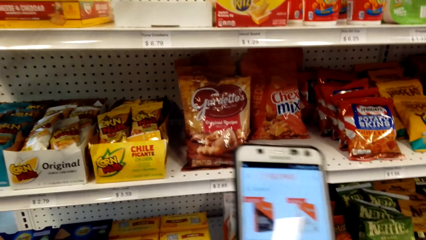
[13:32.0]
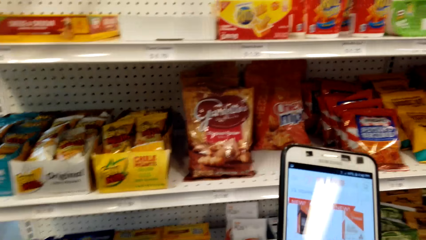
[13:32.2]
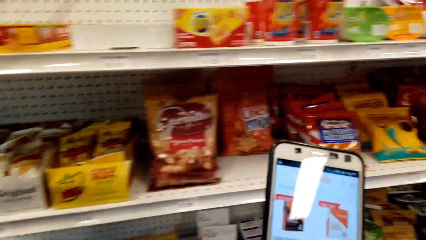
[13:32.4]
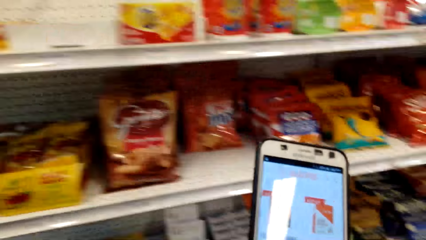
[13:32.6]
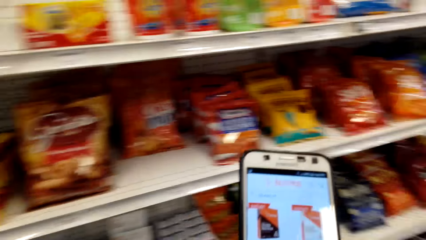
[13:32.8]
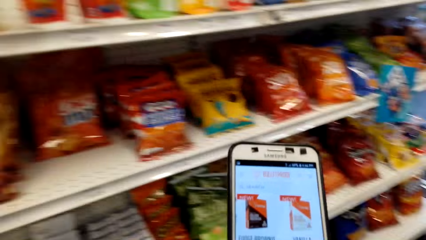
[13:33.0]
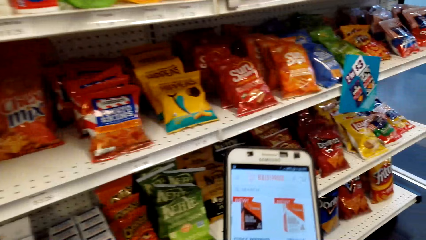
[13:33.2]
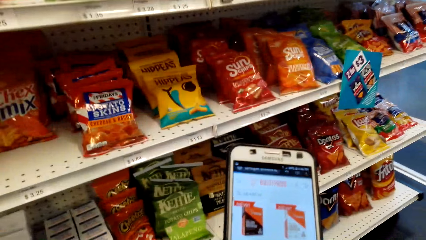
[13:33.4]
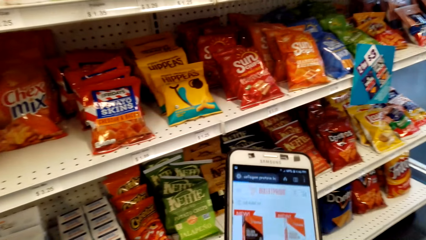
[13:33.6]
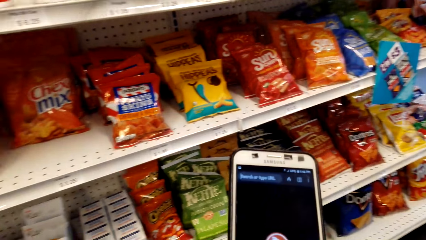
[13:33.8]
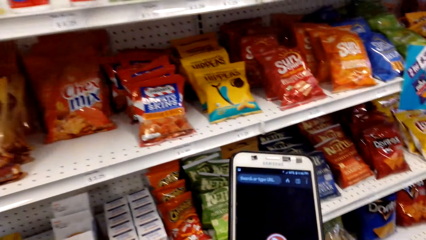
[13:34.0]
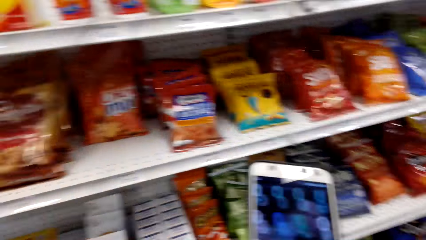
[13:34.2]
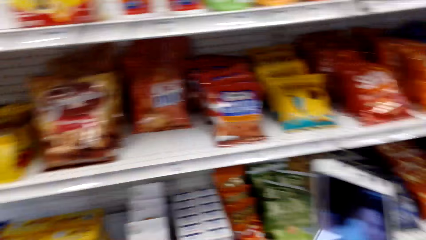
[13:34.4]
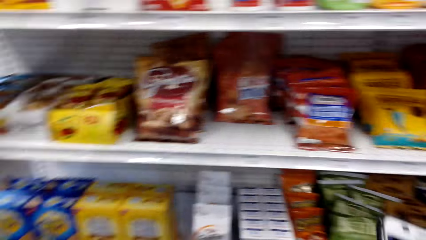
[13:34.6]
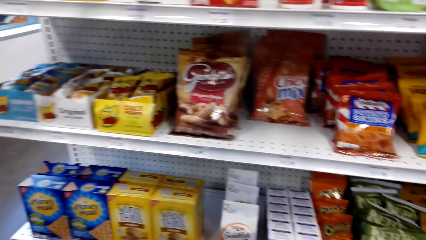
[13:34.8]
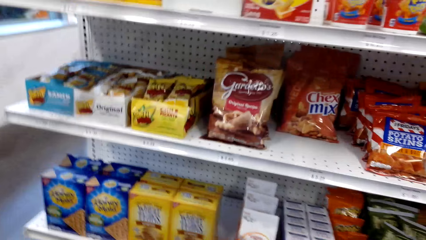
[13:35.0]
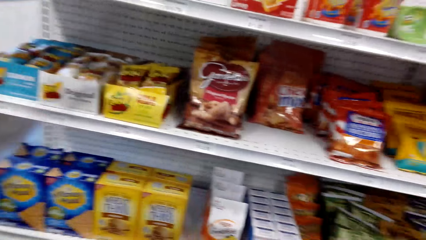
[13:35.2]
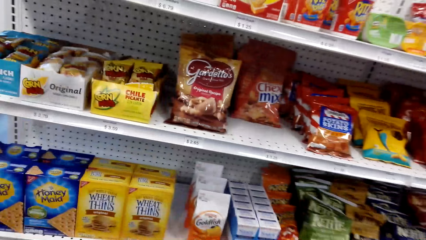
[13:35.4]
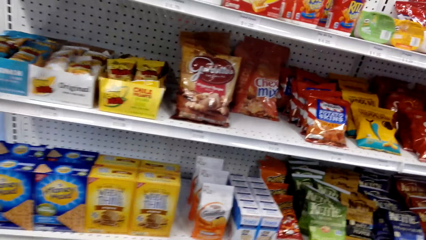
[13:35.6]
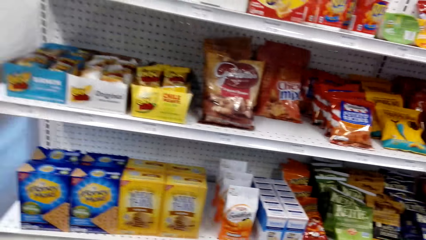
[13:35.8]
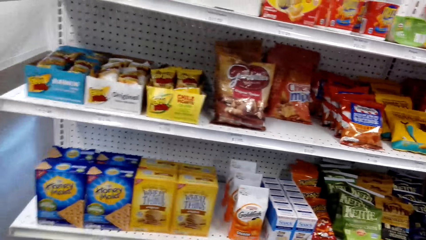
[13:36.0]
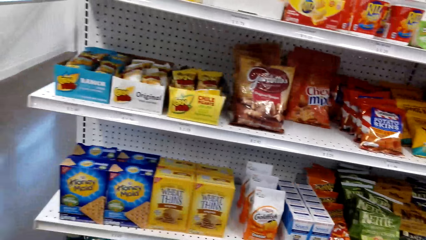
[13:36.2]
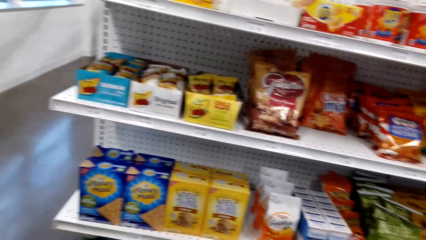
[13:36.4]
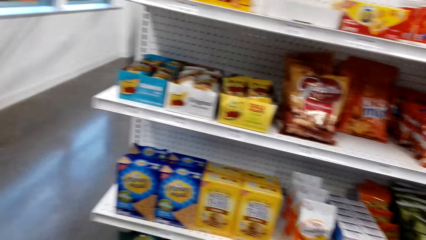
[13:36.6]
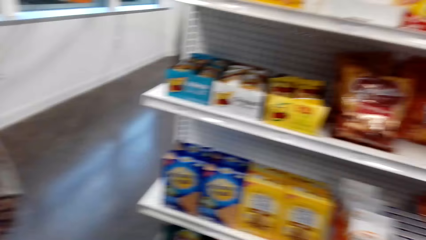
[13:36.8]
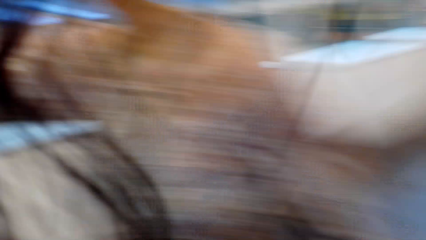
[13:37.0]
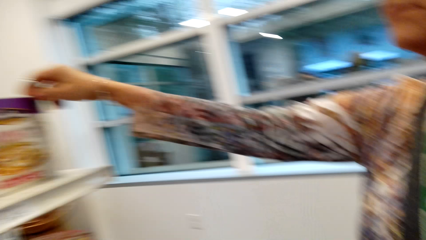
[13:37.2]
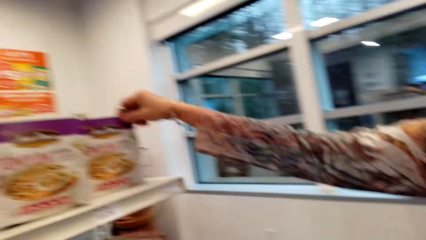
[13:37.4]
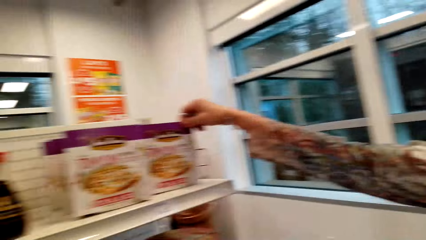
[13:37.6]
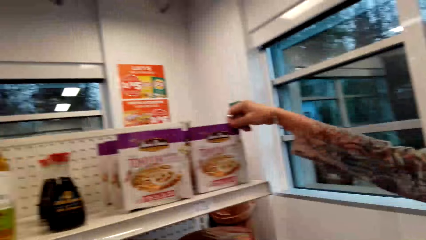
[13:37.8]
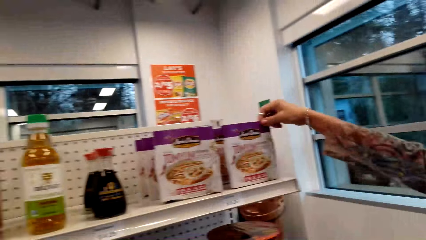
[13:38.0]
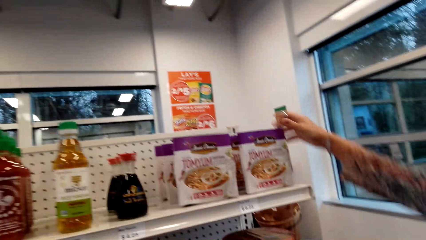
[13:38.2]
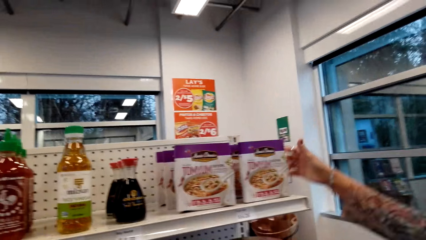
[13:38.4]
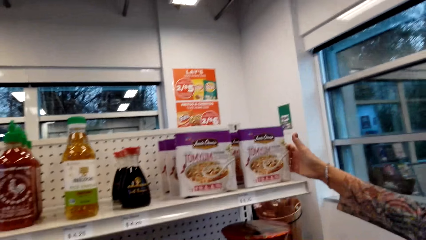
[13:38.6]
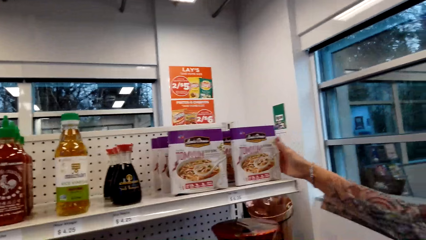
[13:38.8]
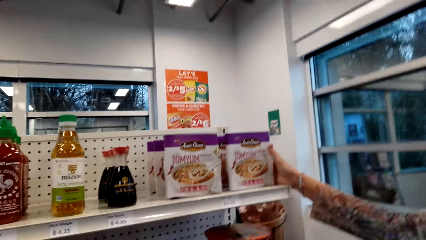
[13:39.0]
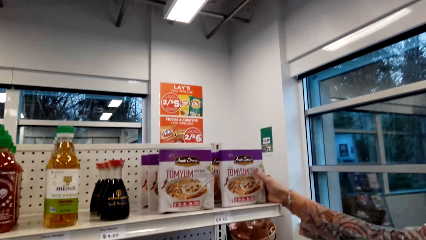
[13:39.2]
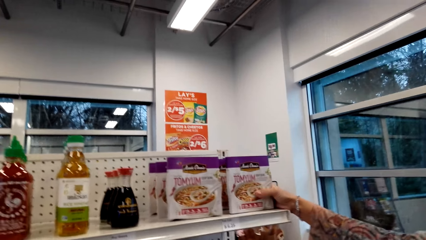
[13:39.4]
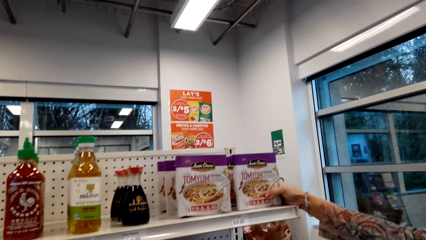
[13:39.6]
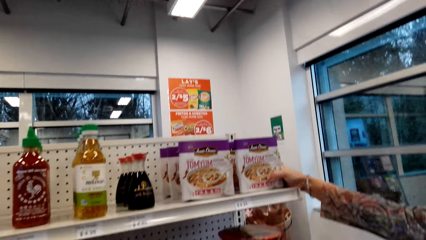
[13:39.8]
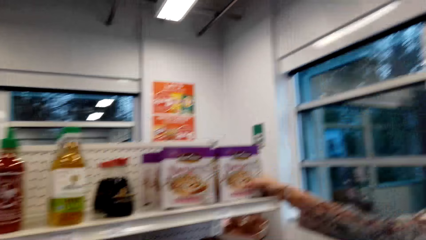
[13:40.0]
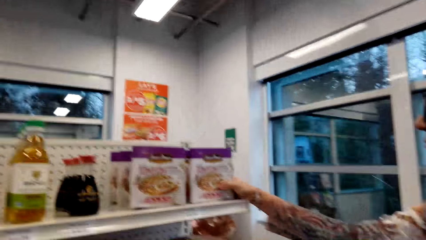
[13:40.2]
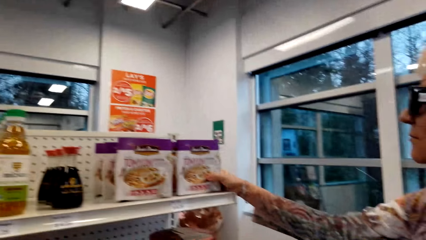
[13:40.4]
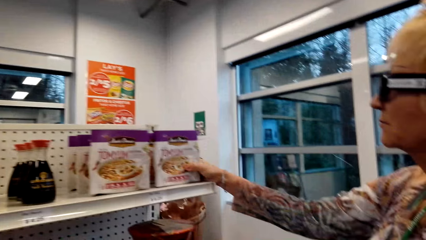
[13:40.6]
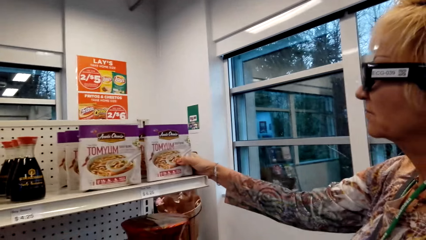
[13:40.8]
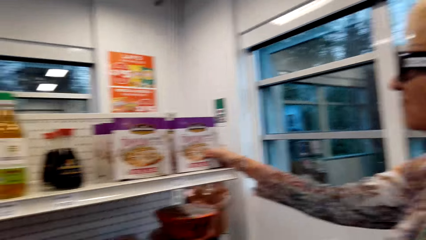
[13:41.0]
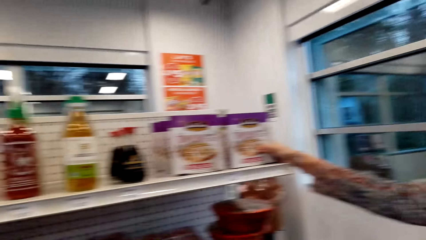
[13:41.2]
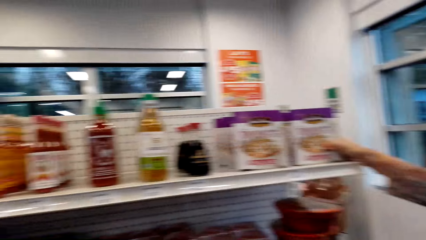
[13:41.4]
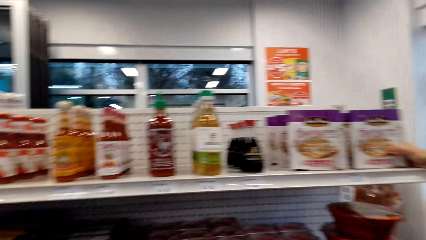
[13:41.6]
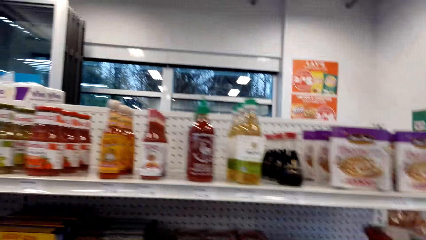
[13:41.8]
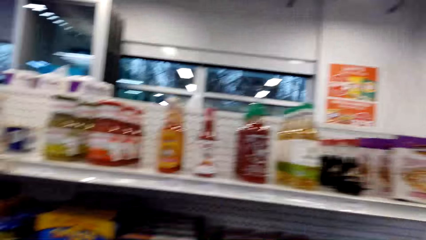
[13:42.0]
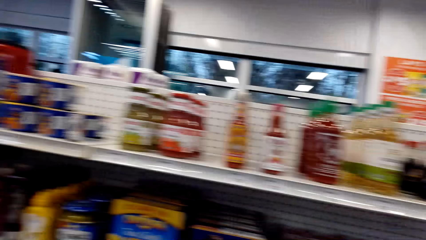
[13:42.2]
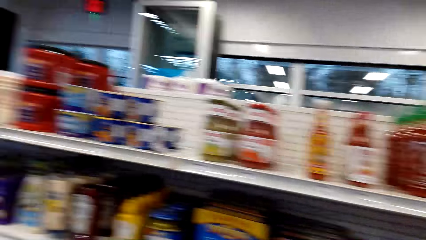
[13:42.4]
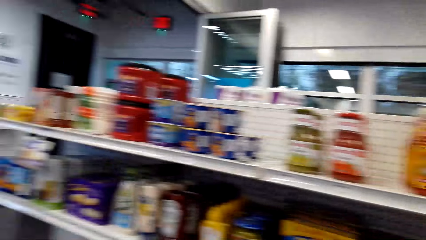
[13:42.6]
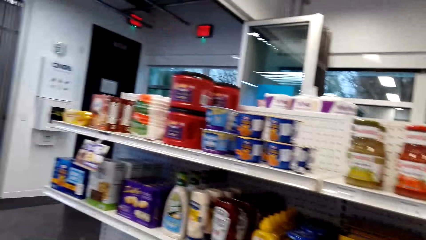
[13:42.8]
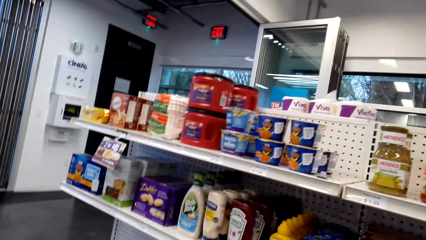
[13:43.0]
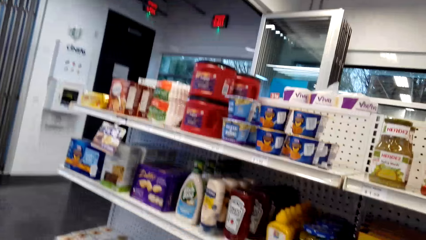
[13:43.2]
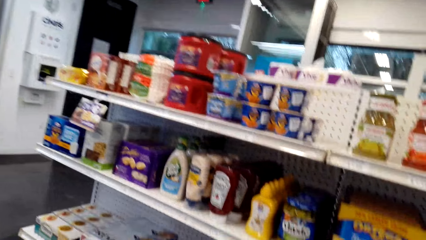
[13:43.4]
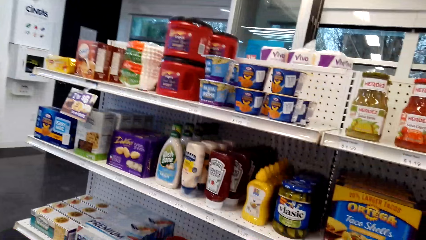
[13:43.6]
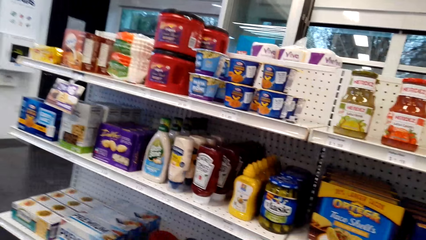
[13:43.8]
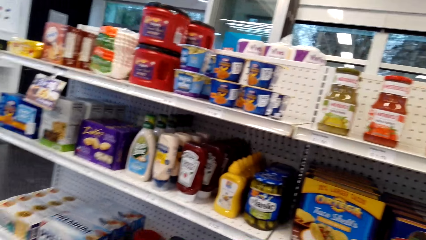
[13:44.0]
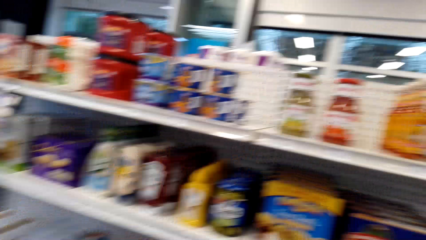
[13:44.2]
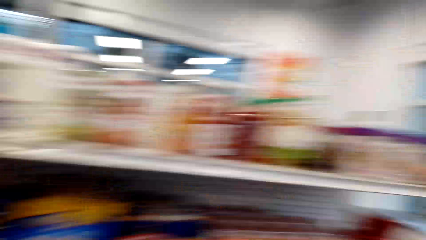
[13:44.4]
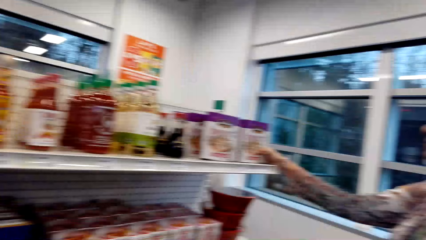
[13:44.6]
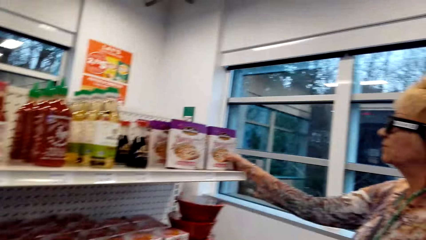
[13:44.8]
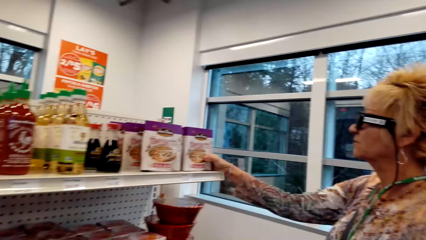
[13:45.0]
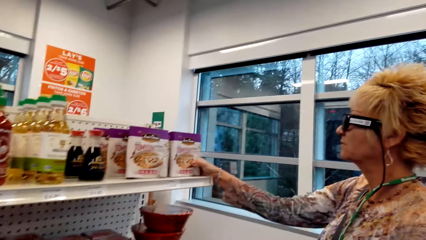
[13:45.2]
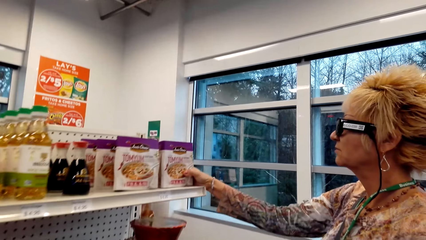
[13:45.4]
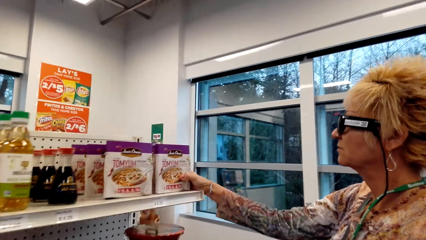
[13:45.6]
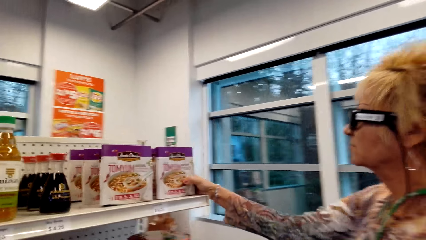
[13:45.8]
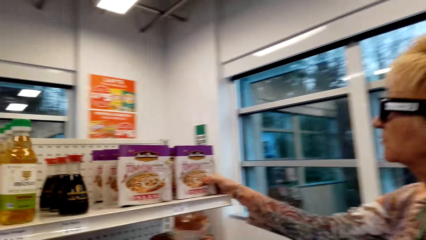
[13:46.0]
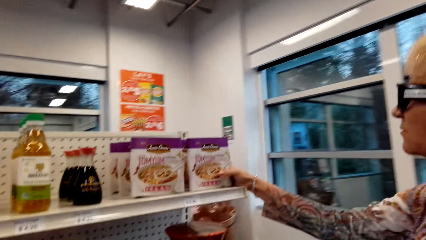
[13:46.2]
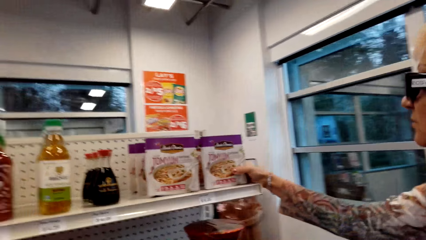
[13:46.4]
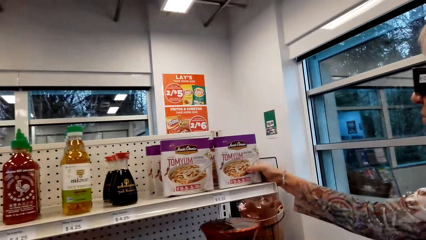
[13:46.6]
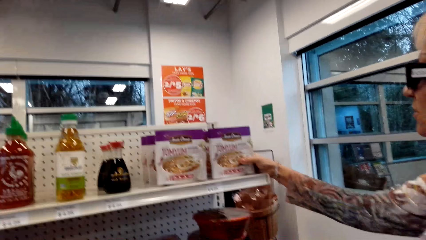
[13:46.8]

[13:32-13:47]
The camera wearer looks around. A lady holds a sachet. The camera wearer looks around the shelves.
